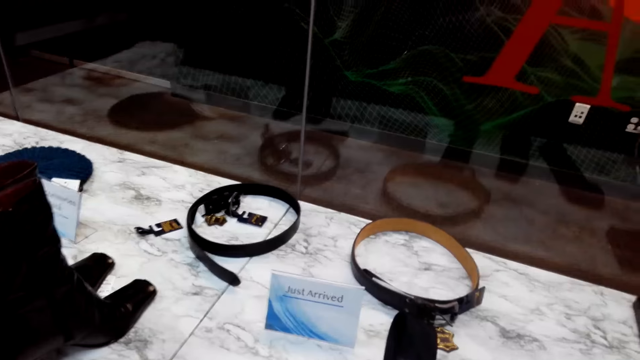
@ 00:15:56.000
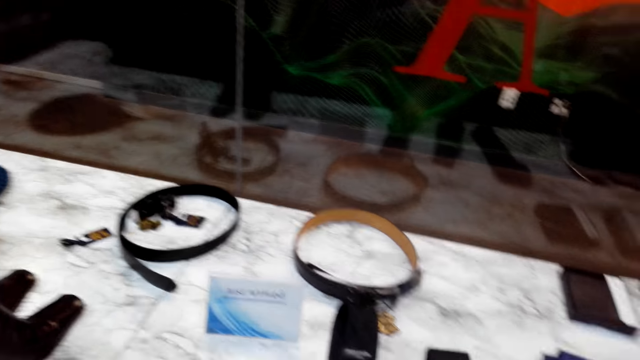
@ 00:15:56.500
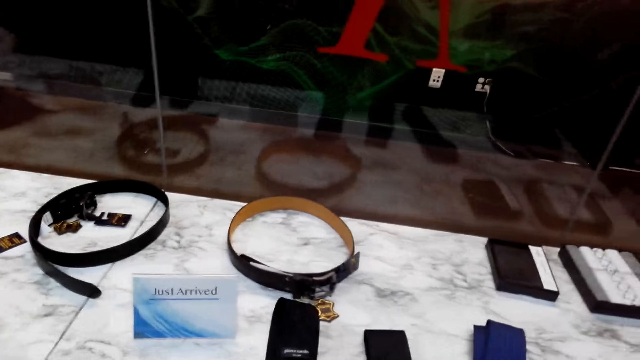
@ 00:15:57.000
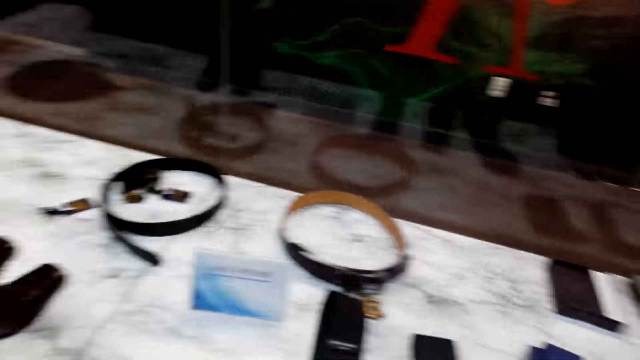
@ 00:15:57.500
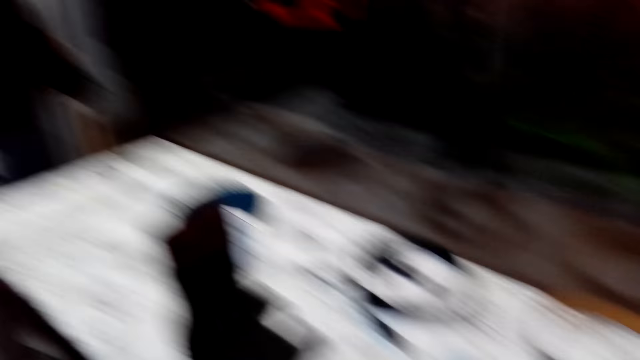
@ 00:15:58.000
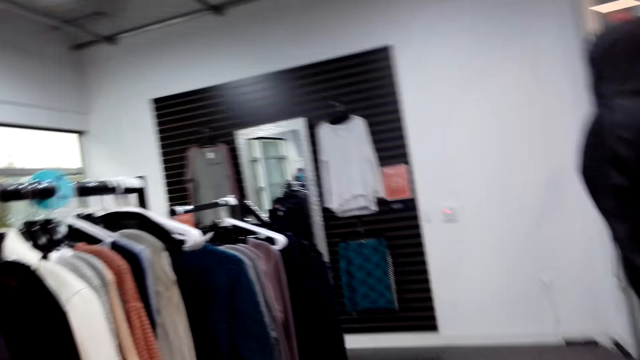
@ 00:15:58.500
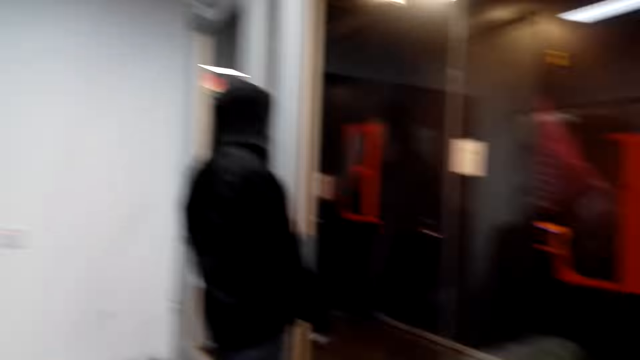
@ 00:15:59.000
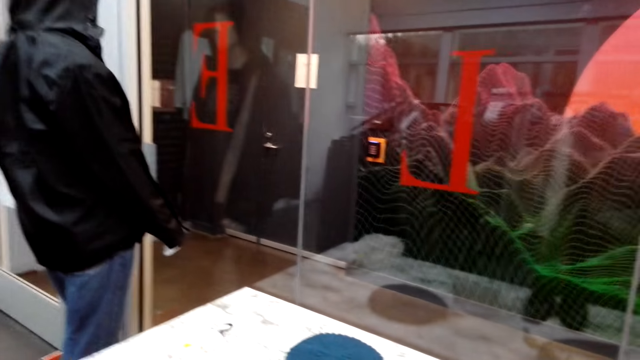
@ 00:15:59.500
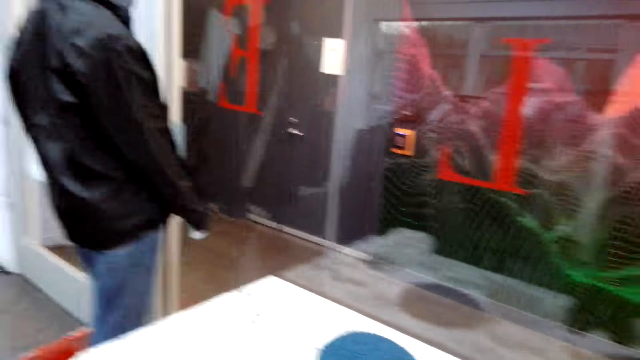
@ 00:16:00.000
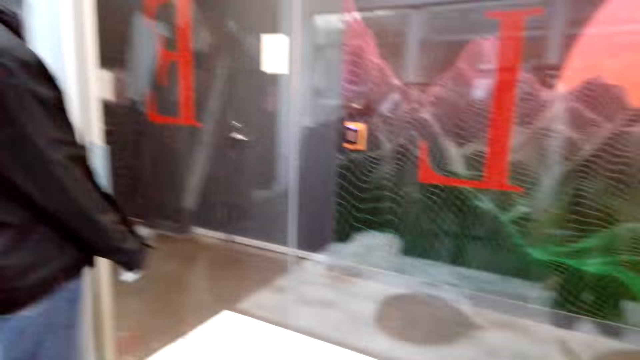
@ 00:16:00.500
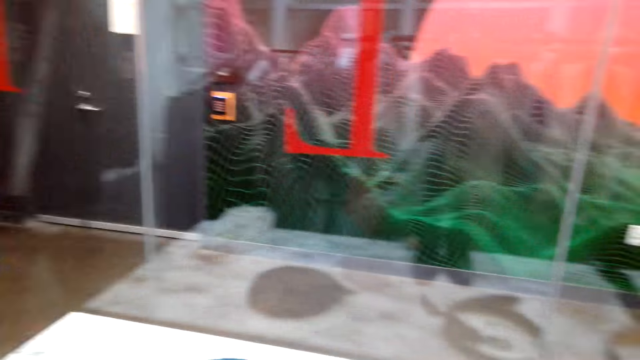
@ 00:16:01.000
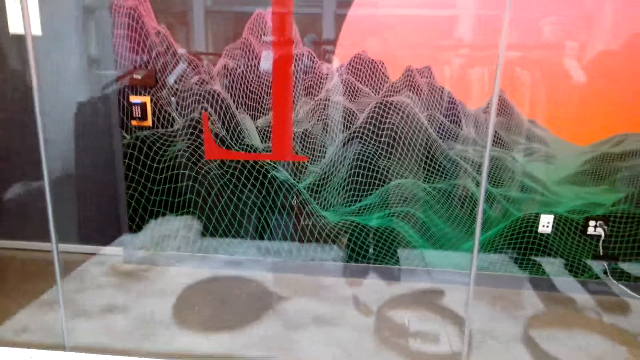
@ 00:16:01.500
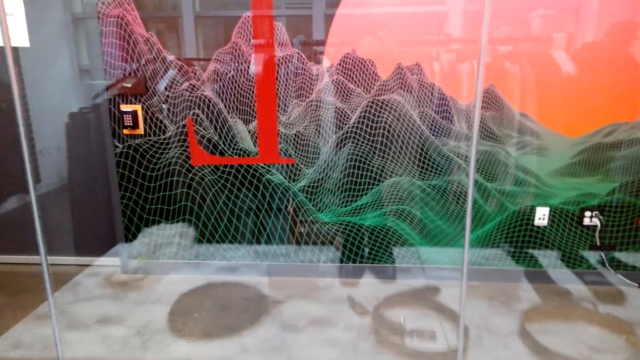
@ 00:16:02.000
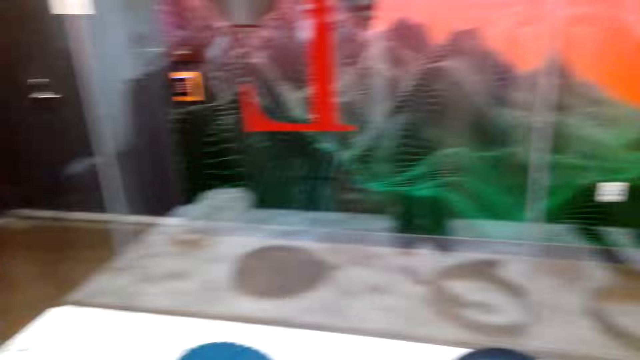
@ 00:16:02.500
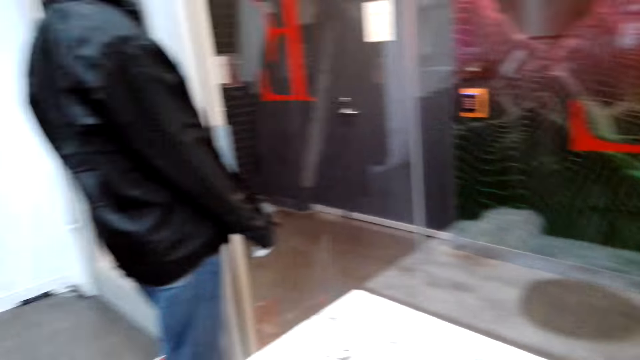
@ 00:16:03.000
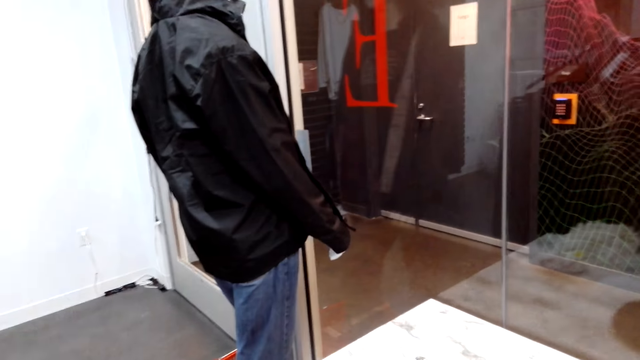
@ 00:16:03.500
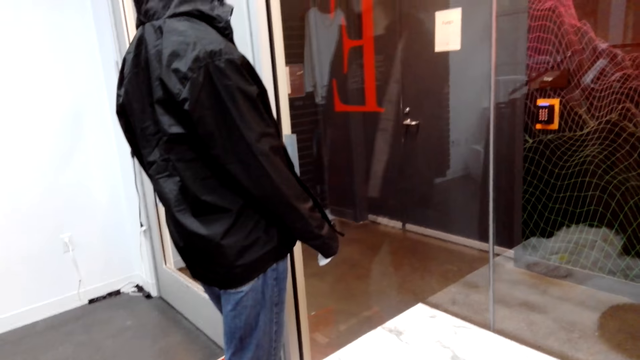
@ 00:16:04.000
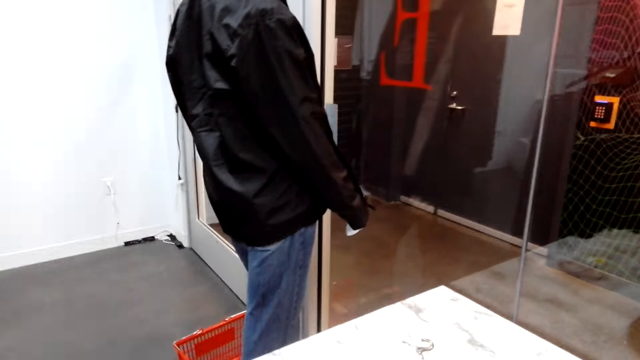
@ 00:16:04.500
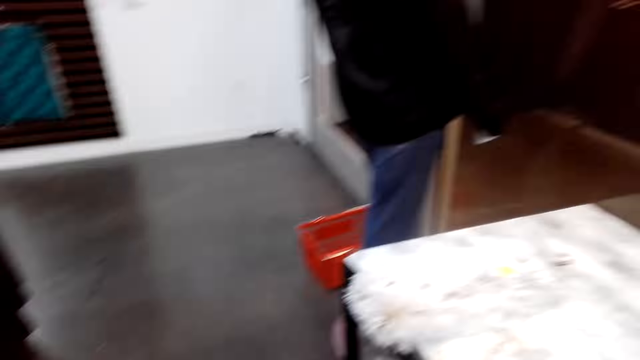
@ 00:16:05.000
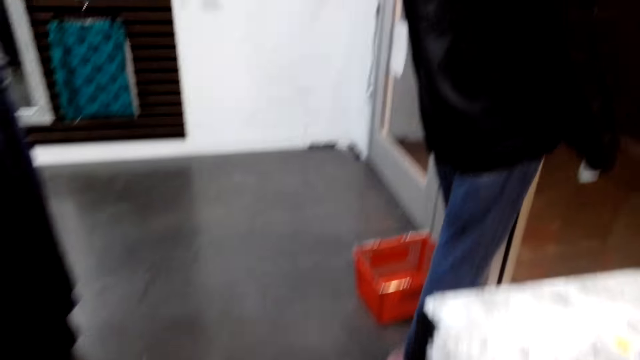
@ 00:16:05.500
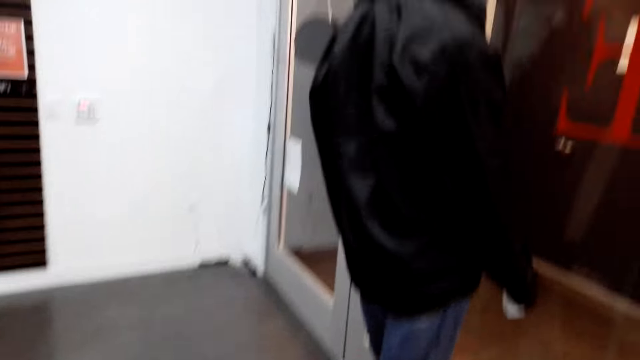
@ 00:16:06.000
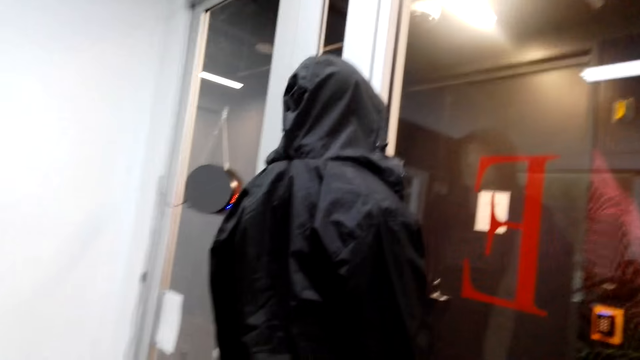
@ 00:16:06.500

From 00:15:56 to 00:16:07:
The camera wearer looks around.

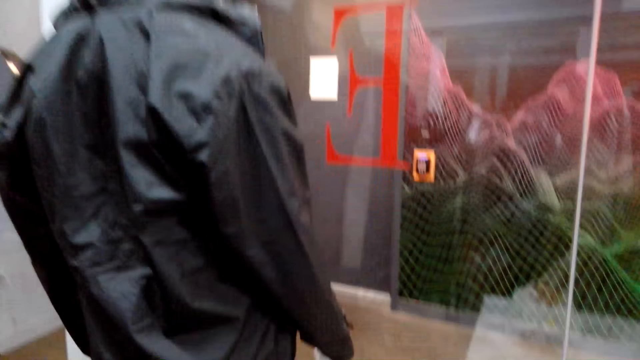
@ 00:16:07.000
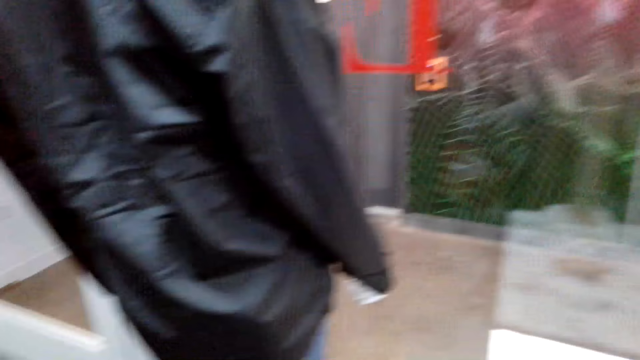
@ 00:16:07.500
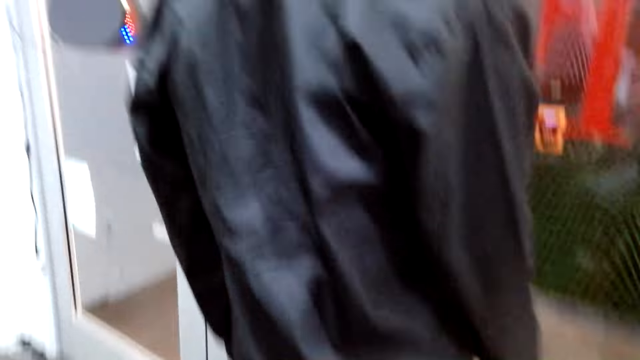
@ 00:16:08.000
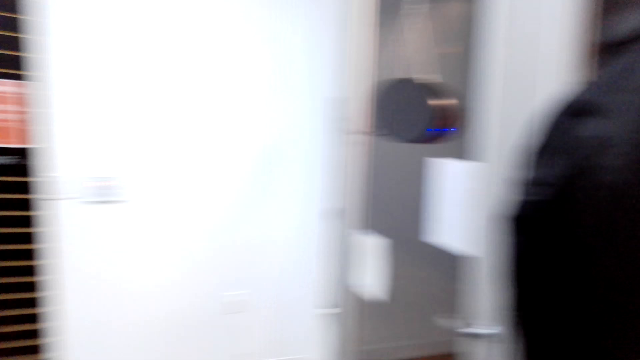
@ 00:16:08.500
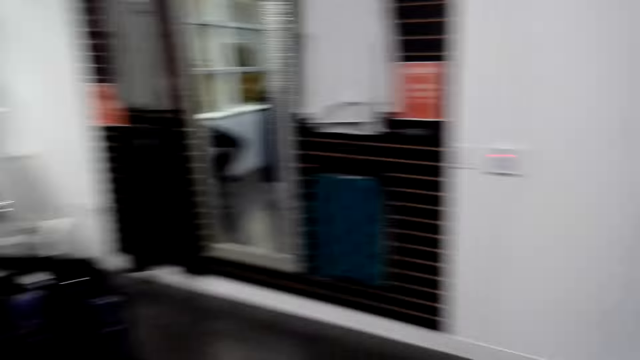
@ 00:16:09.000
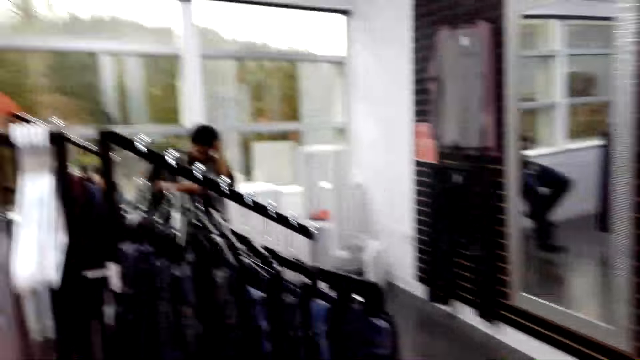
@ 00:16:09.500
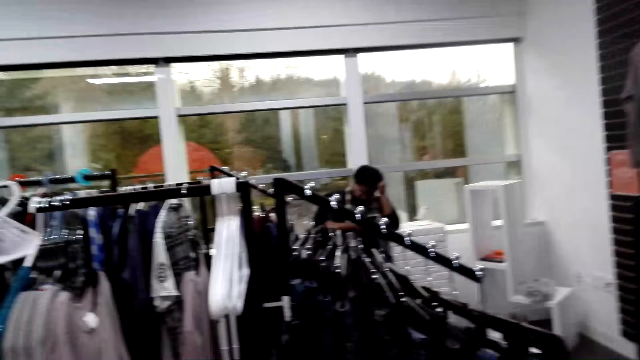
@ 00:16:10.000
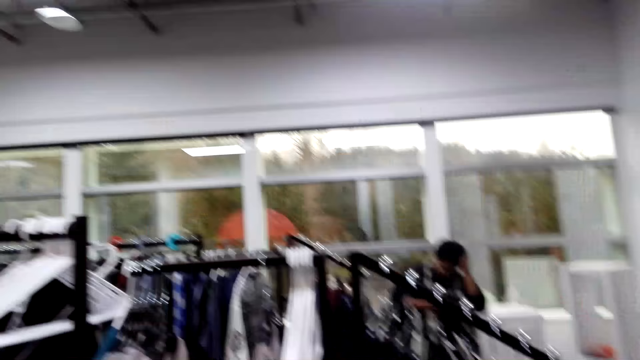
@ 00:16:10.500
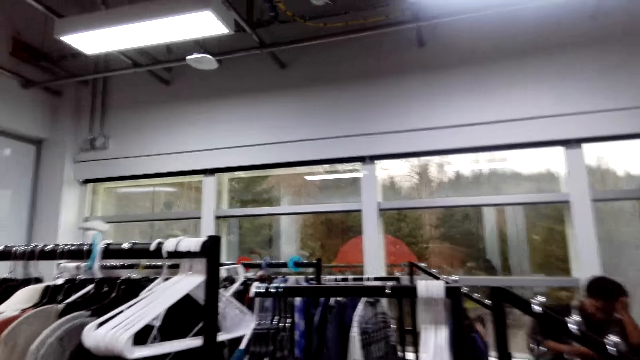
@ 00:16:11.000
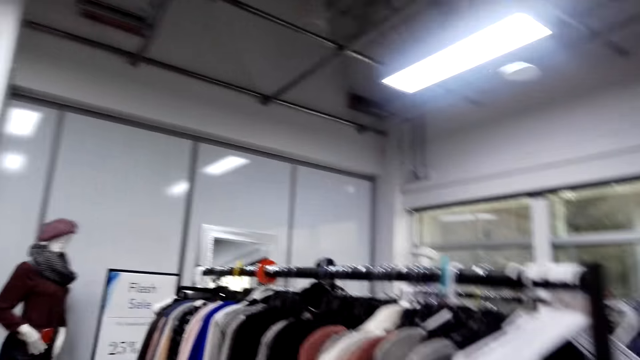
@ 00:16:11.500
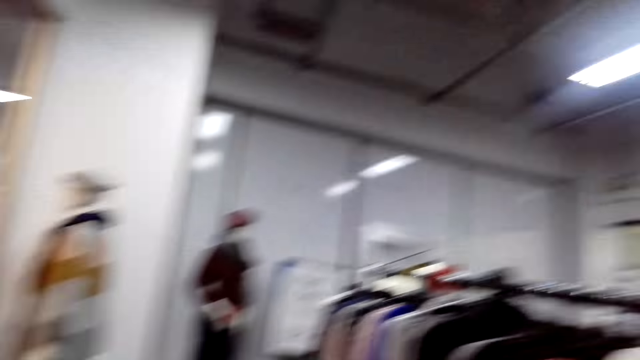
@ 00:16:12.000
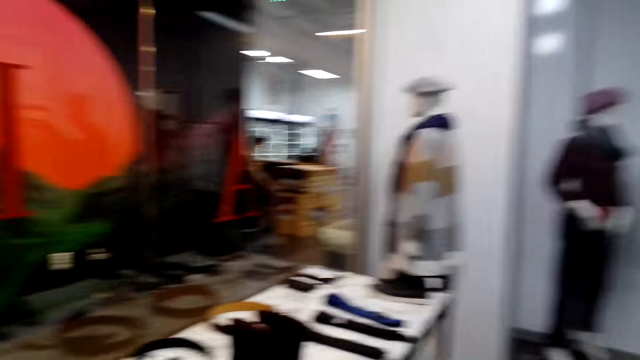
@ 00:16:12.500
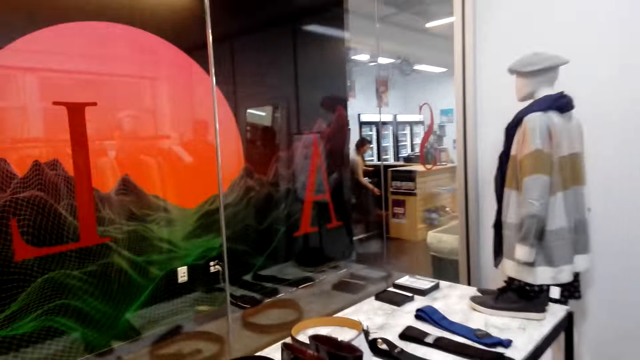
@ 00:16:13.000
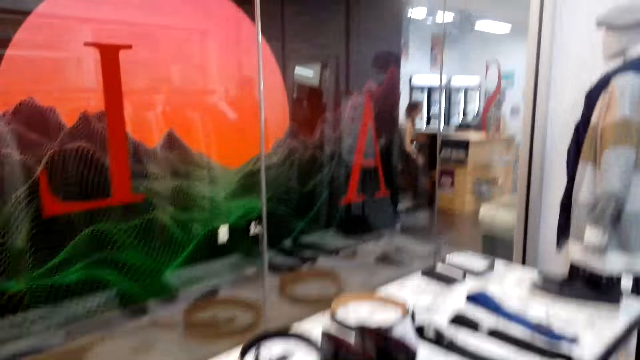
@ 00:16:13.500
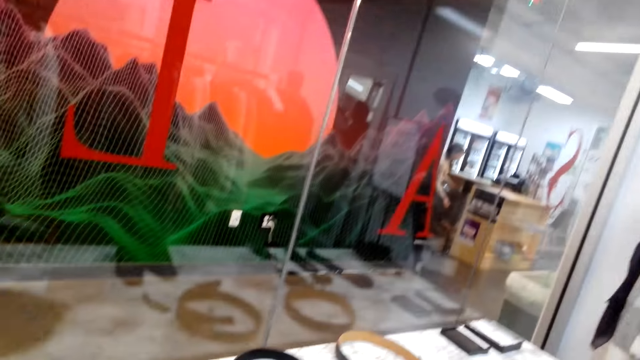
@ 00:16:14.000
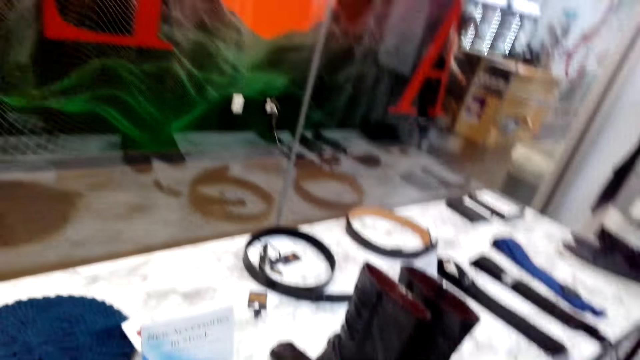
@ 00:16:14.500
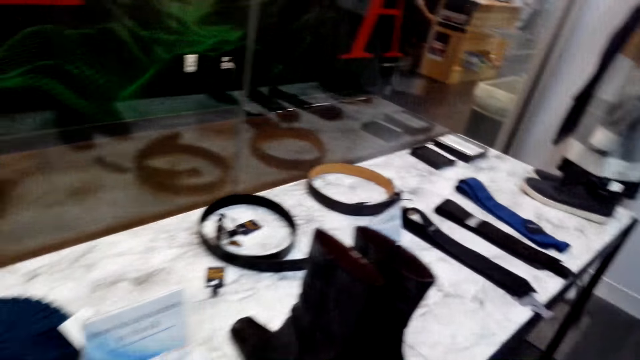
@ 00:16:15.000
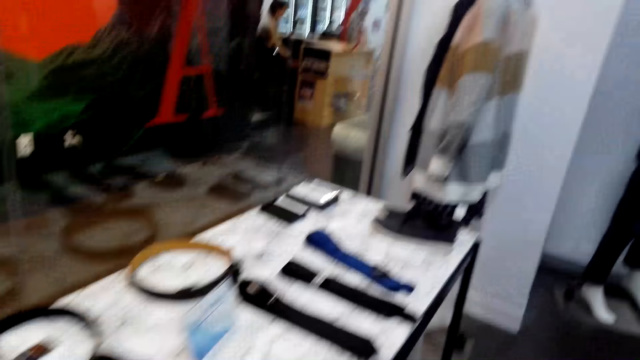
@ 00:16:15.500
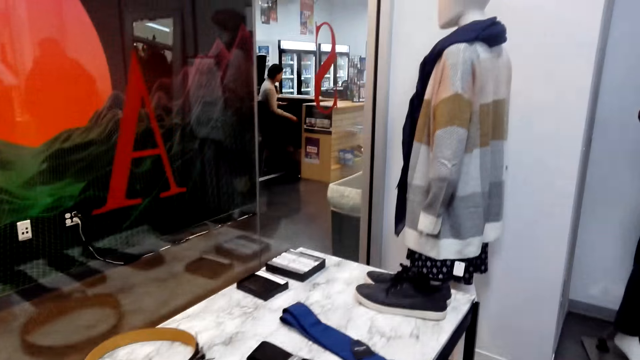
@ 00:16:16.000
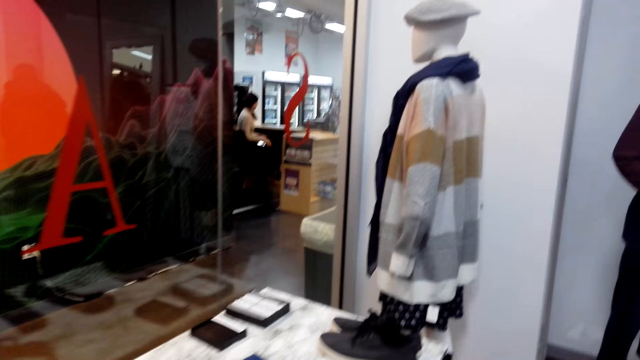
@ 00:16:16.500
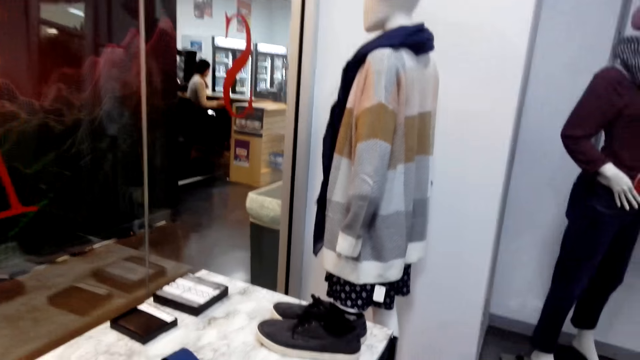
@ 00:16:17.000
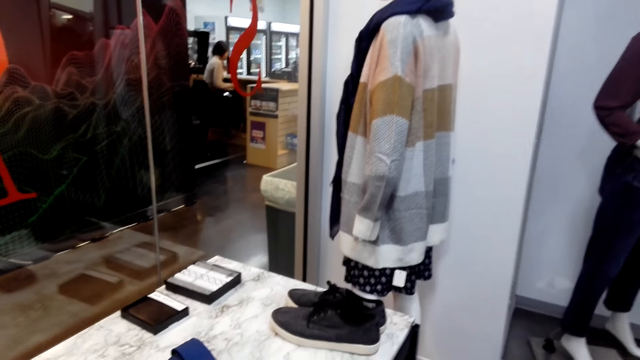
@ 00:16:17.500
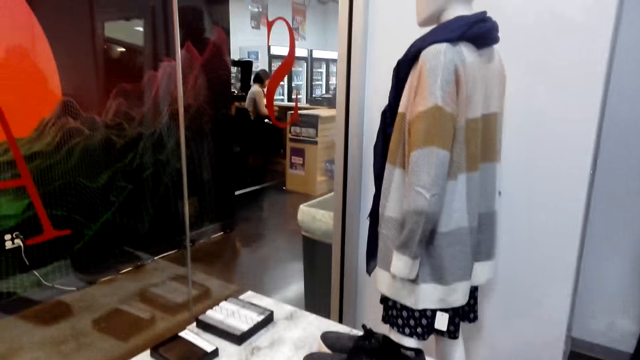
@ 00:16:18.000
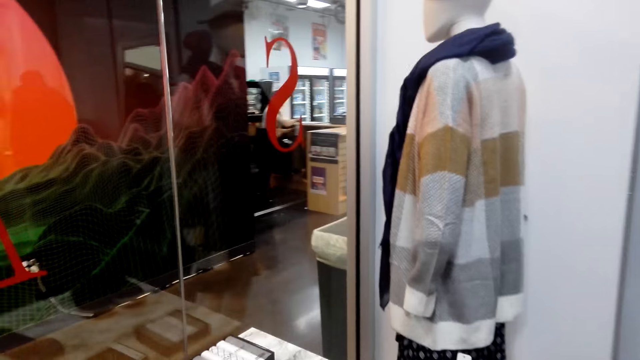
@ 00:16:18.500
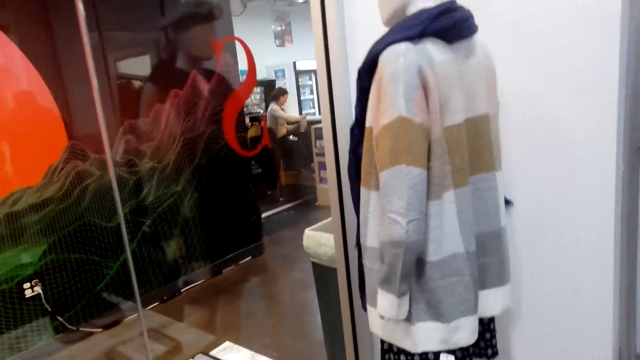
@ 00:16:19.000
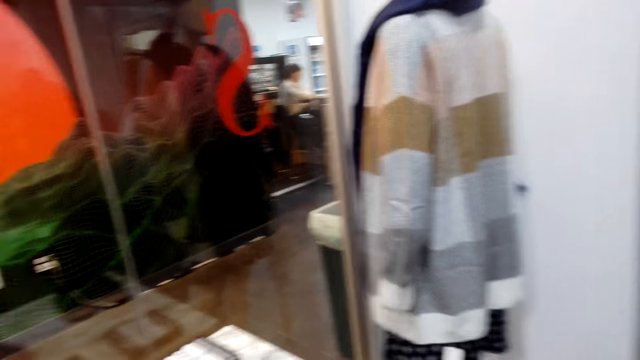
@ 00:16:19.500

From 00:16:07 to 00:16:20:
The camera wearer looks around. A person moves the left hand on the head. Another person moves hands.
